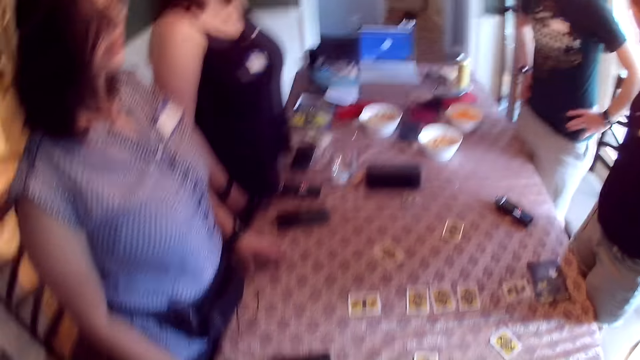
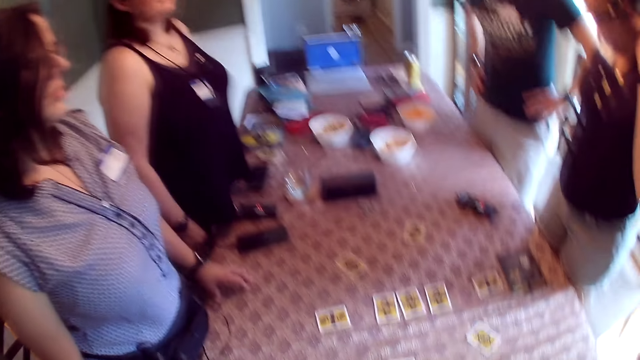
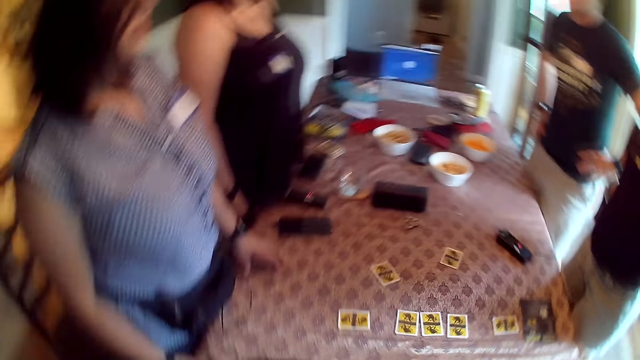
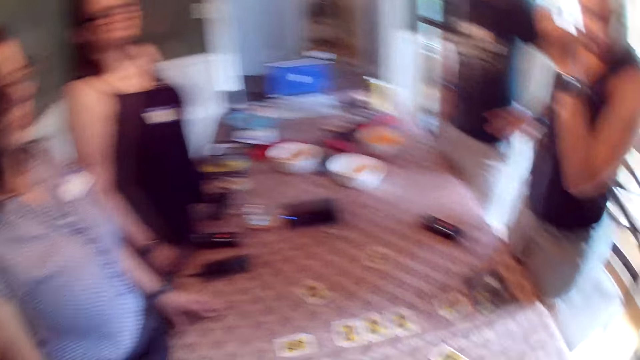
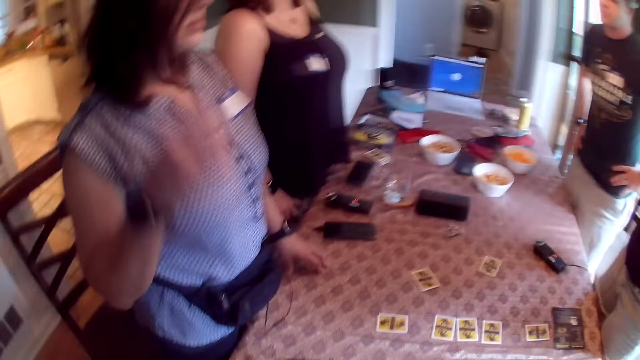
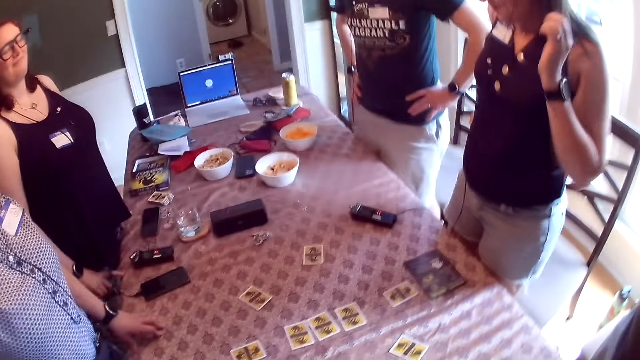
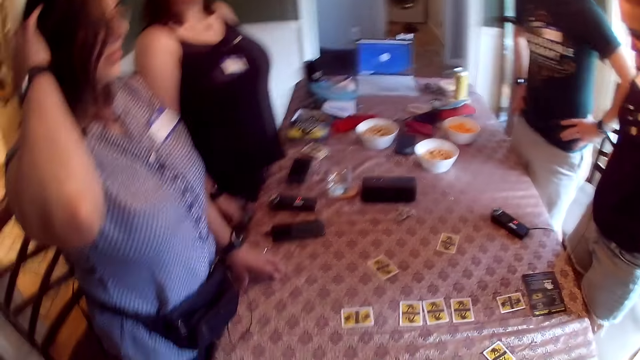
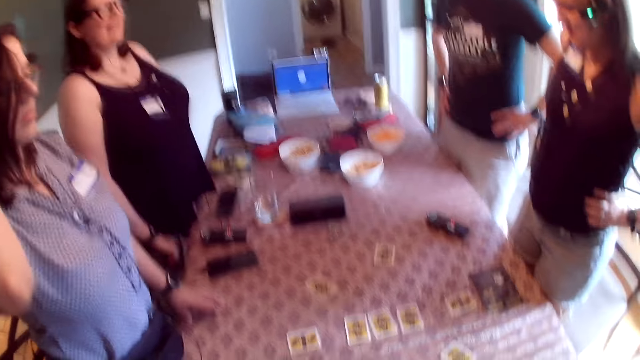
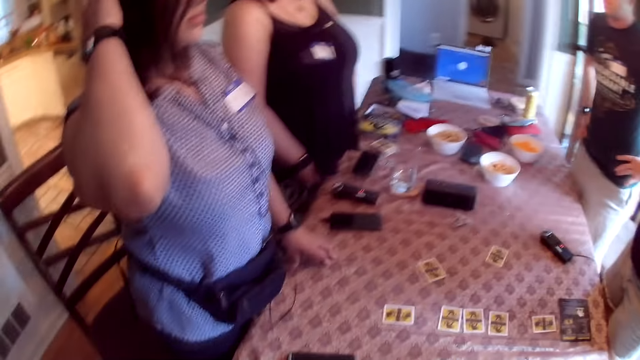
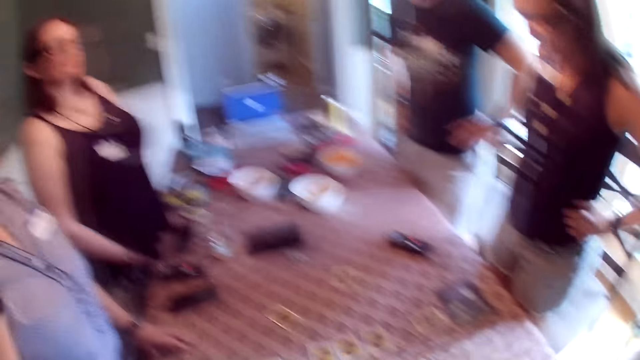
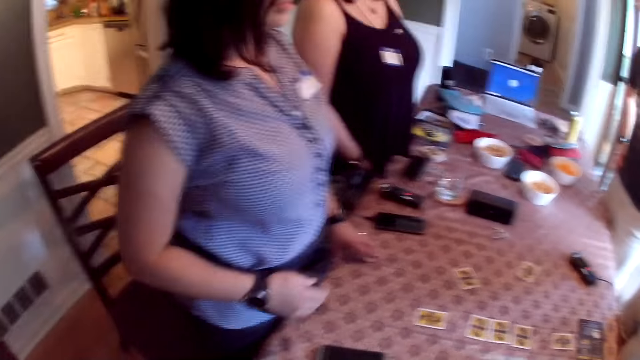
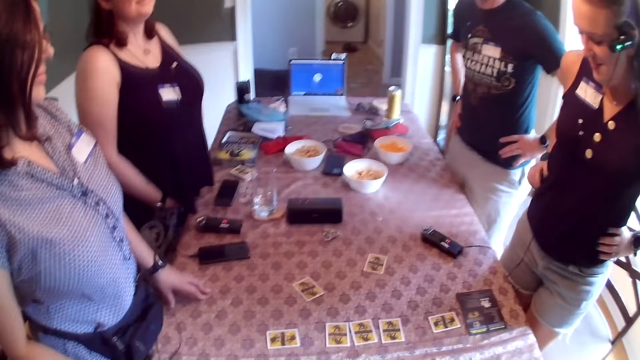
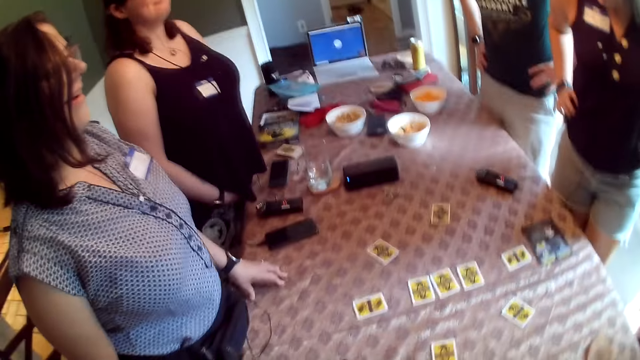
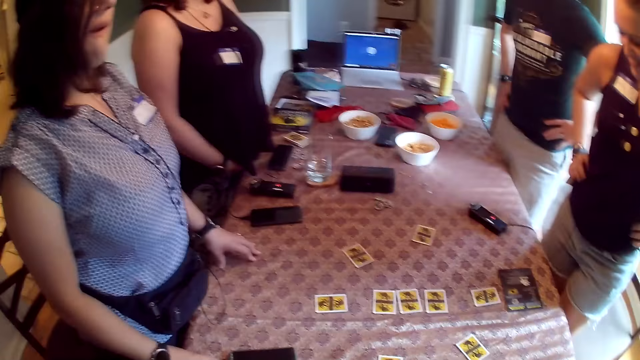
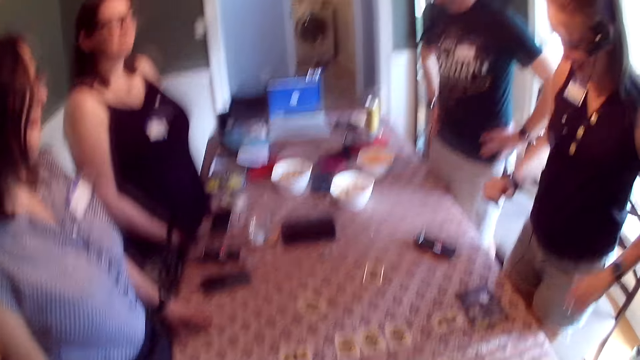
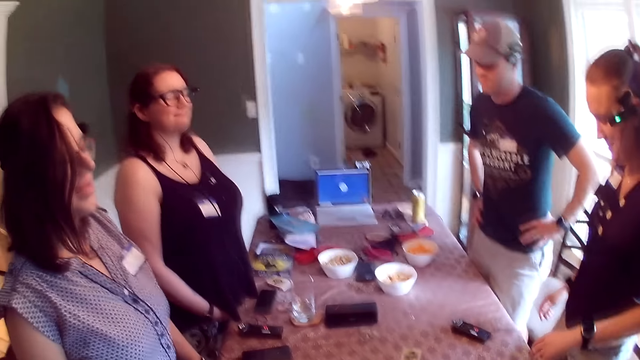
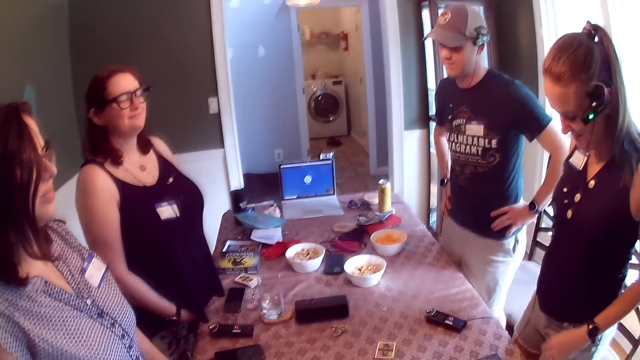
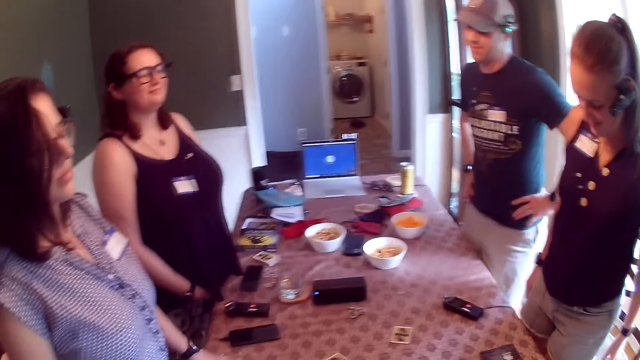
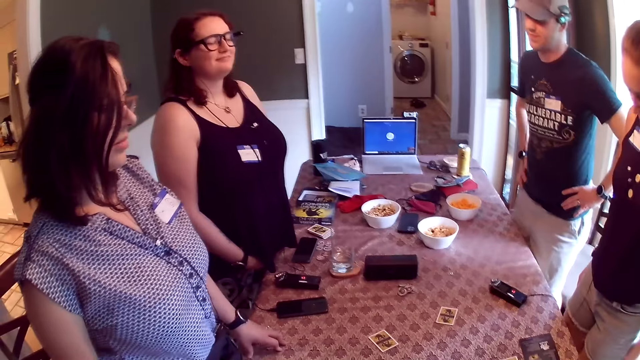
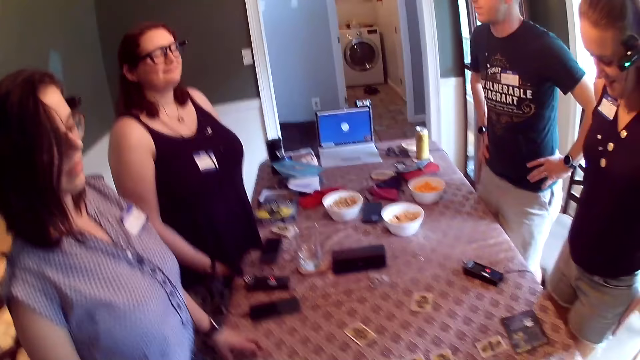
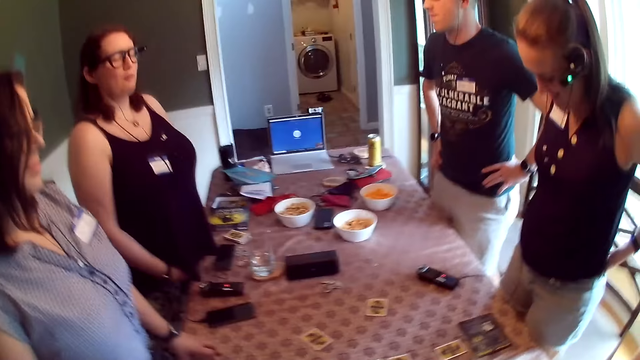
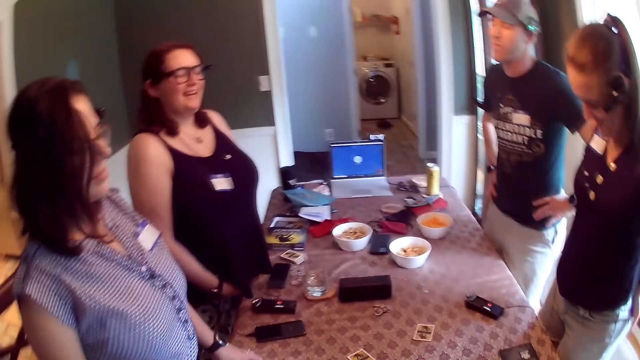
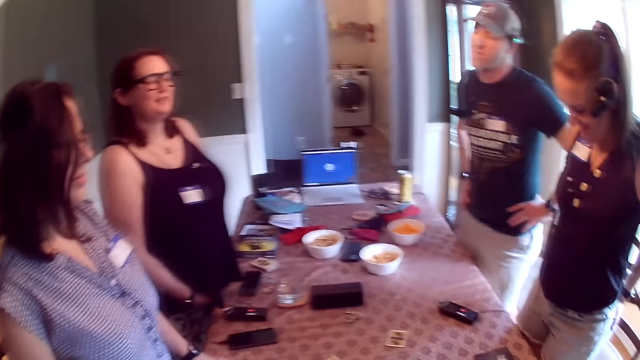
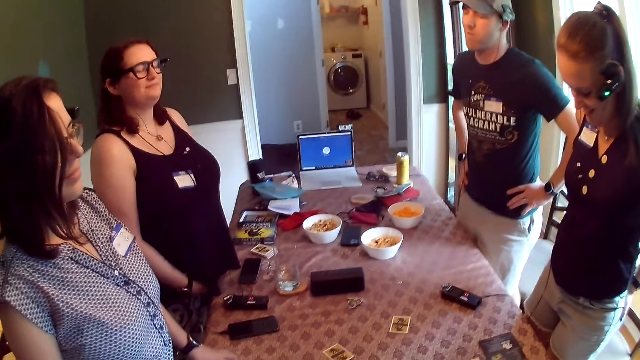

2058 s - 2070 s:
The woman converses with everyone at the table.

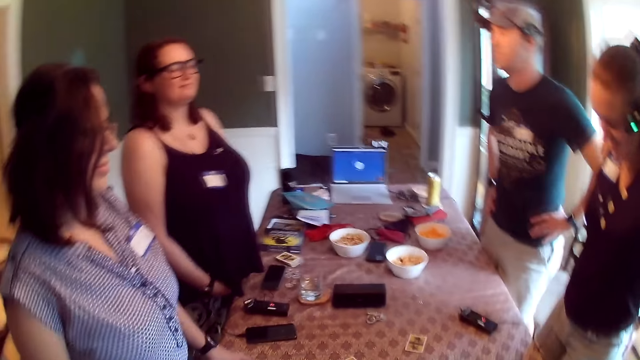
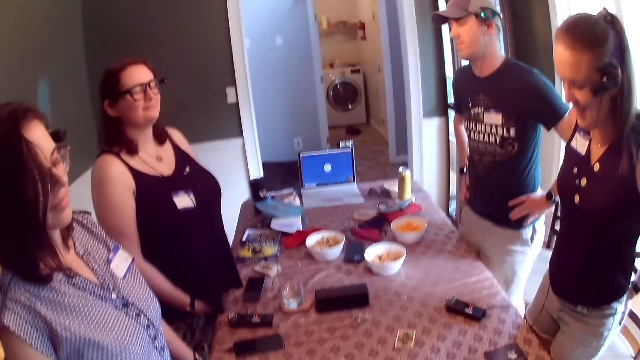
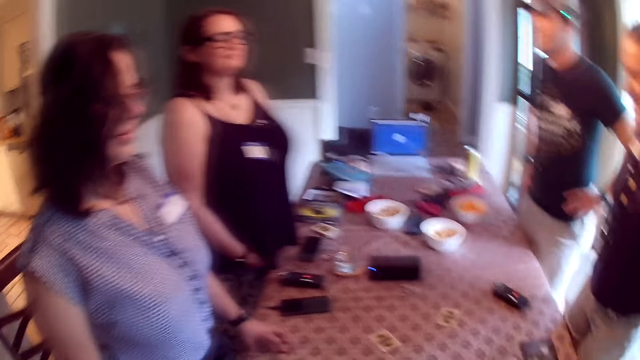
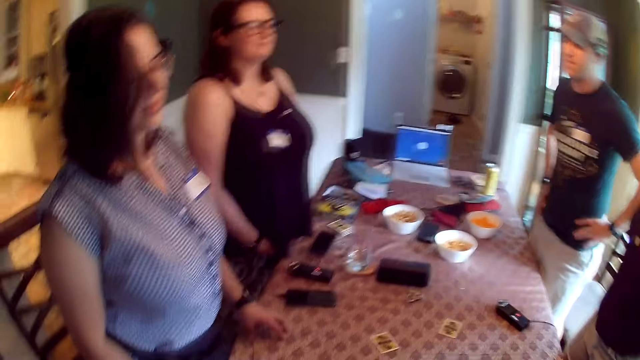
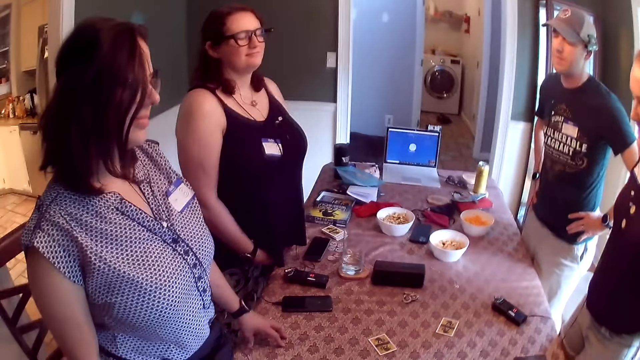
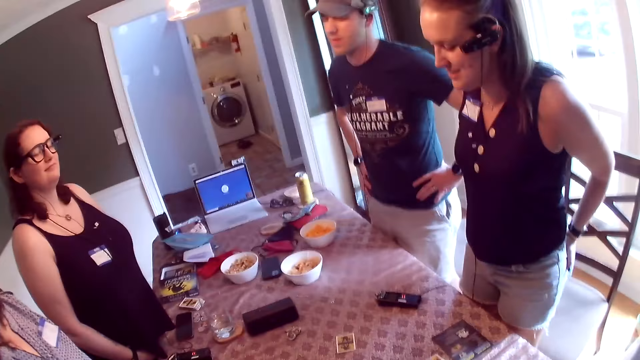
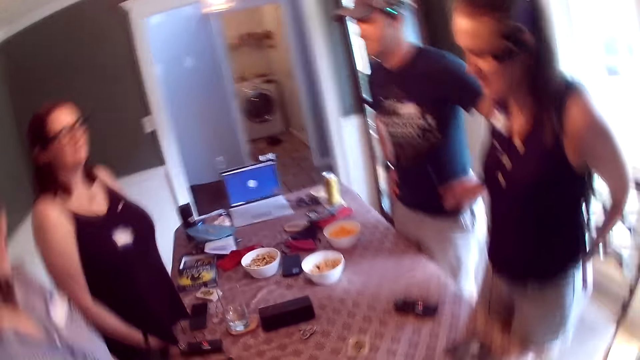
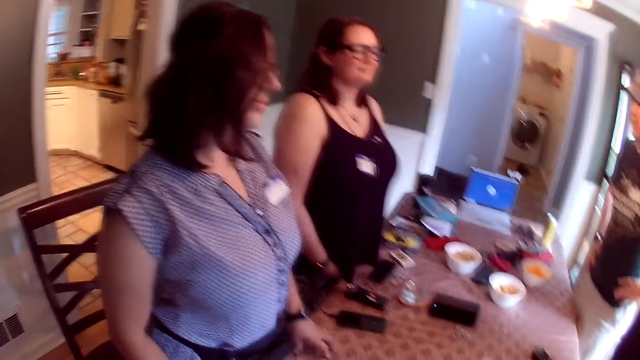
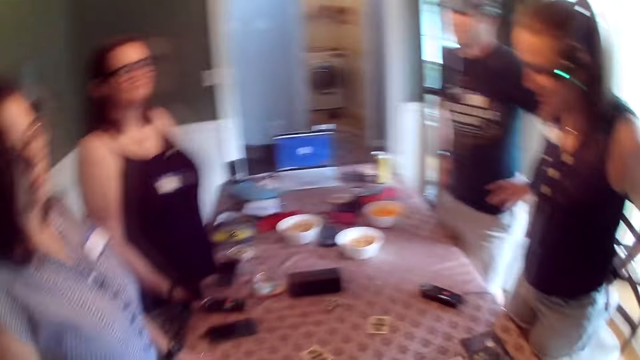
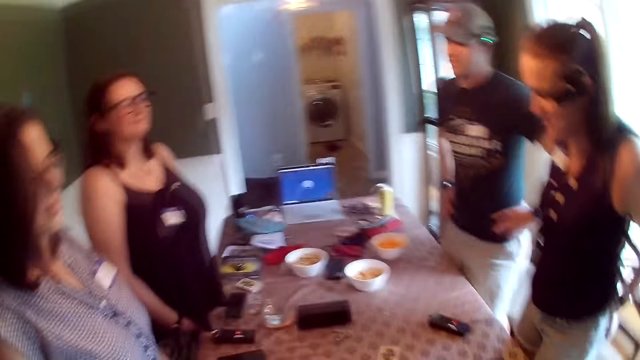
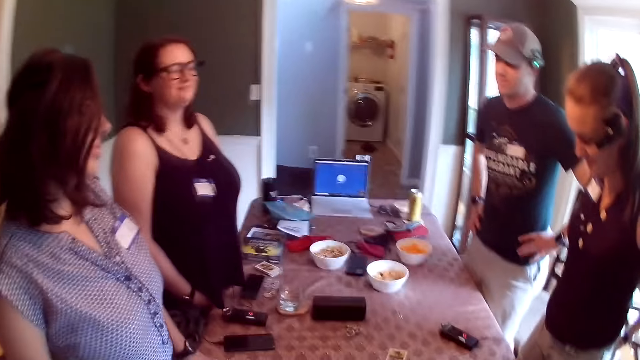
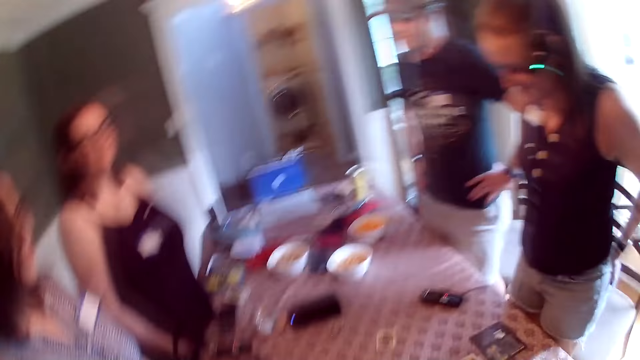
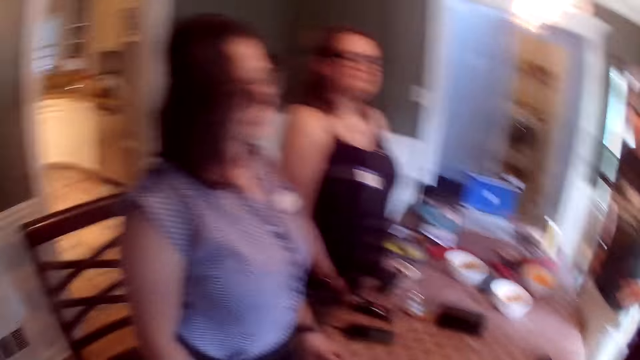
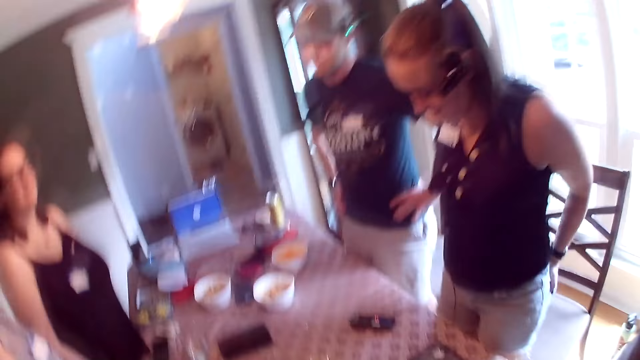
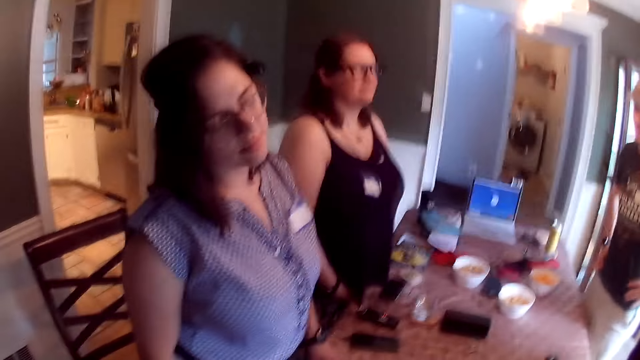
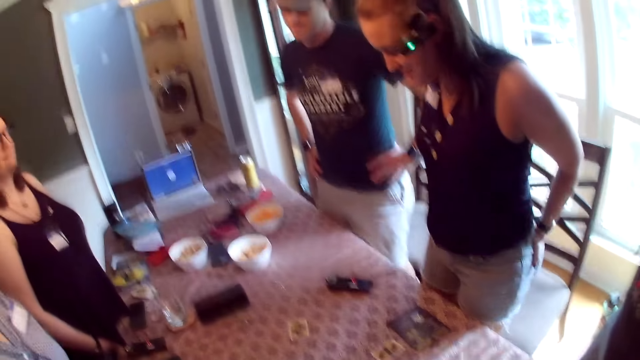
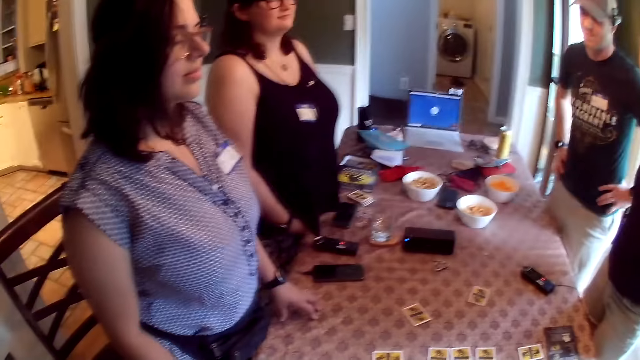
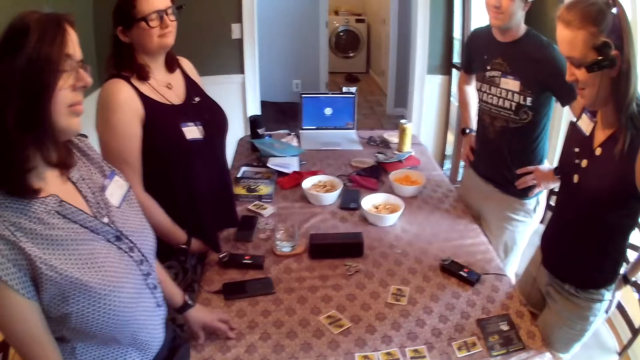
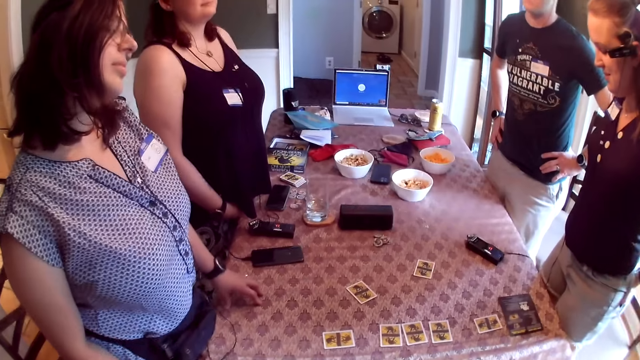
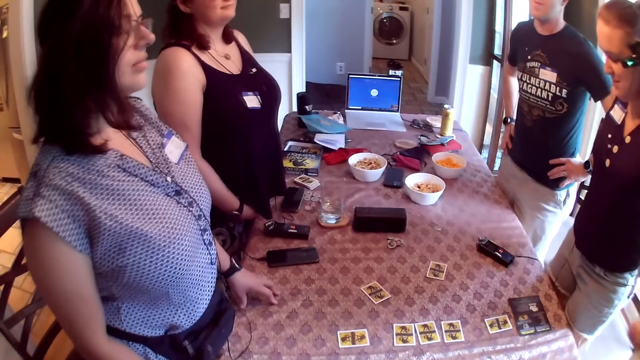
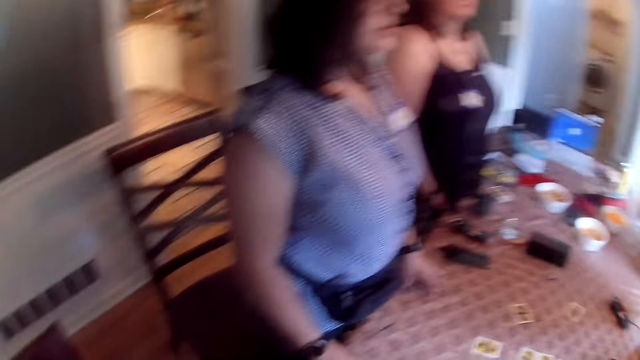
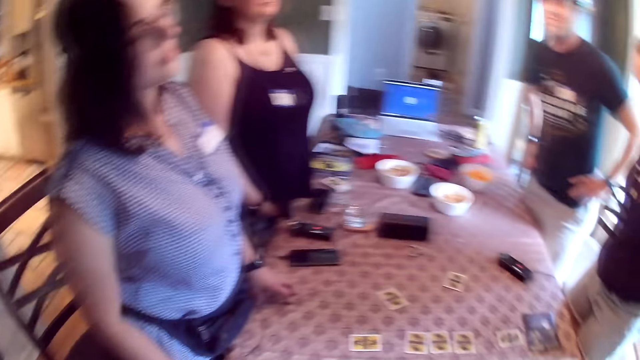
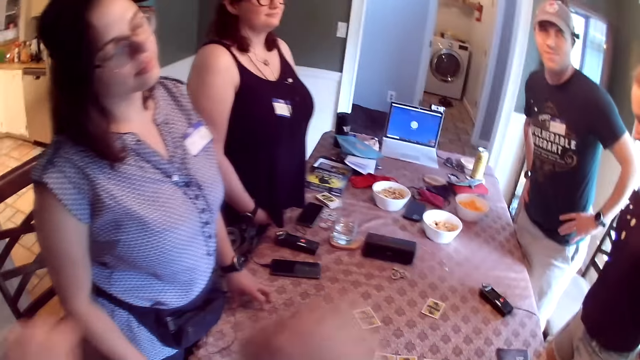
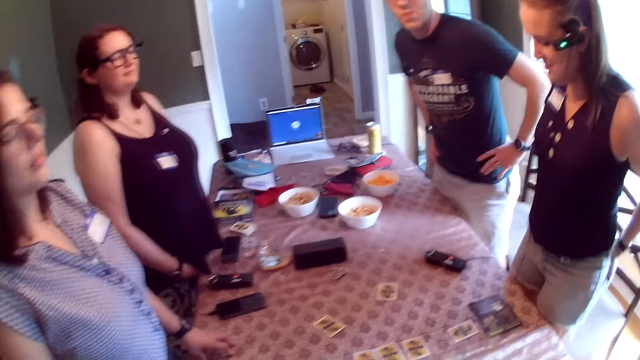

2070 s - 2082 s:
The camera wearer moves the hands.
